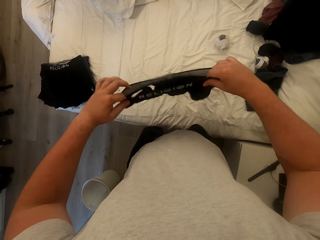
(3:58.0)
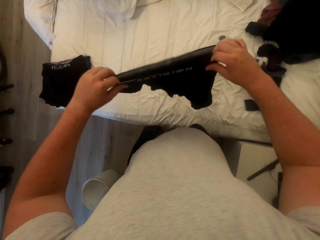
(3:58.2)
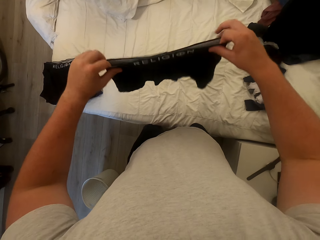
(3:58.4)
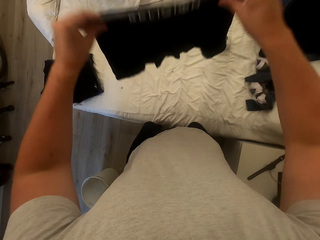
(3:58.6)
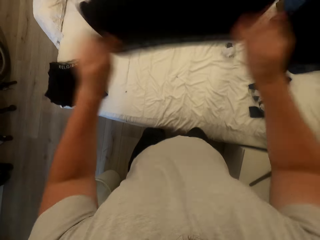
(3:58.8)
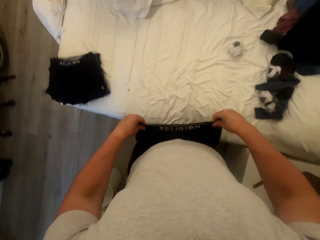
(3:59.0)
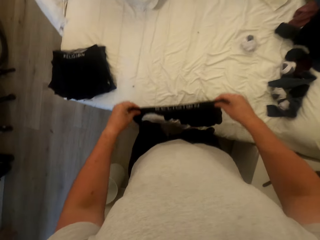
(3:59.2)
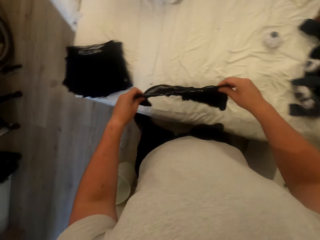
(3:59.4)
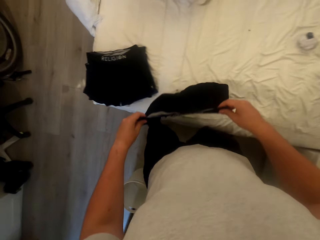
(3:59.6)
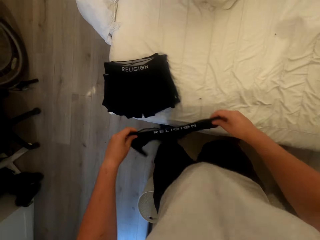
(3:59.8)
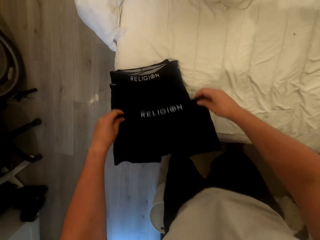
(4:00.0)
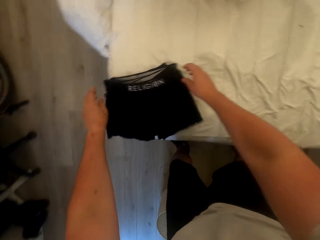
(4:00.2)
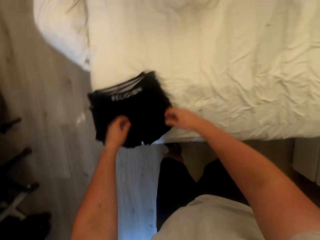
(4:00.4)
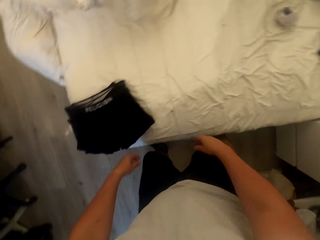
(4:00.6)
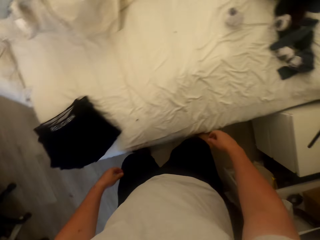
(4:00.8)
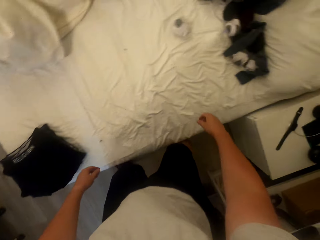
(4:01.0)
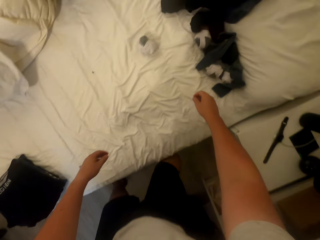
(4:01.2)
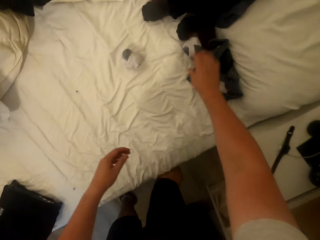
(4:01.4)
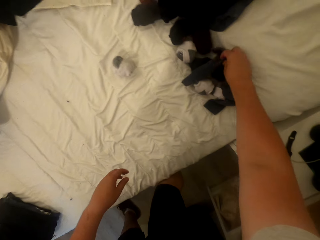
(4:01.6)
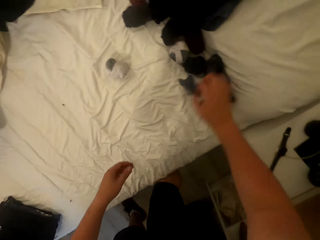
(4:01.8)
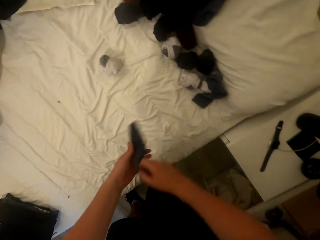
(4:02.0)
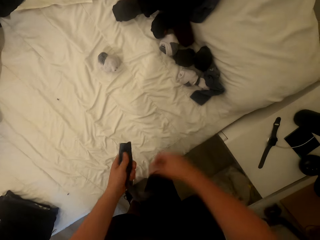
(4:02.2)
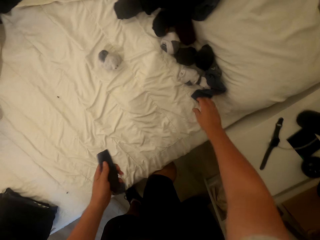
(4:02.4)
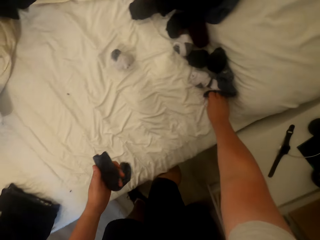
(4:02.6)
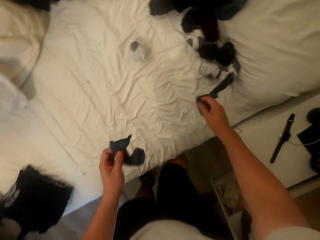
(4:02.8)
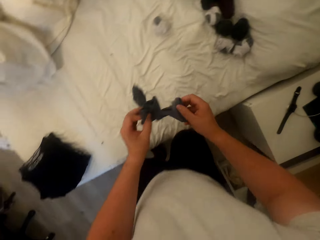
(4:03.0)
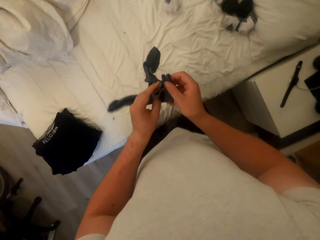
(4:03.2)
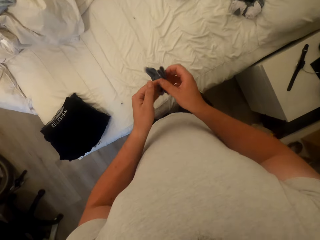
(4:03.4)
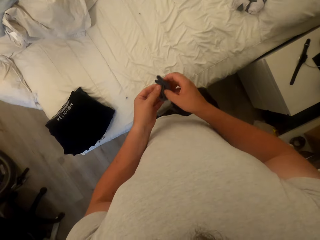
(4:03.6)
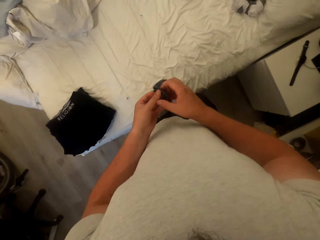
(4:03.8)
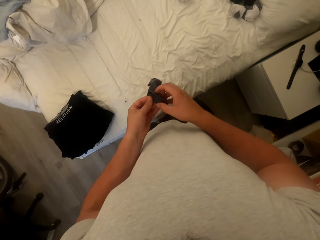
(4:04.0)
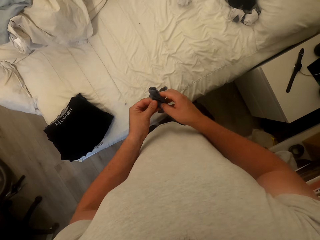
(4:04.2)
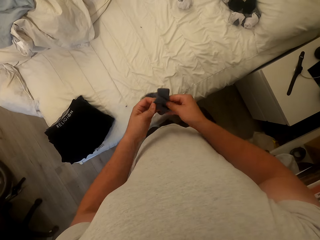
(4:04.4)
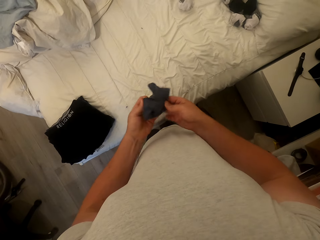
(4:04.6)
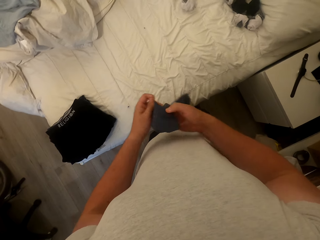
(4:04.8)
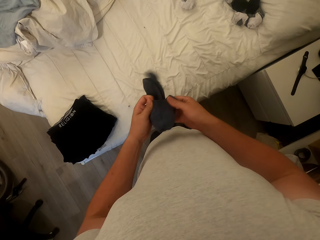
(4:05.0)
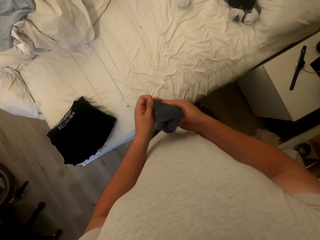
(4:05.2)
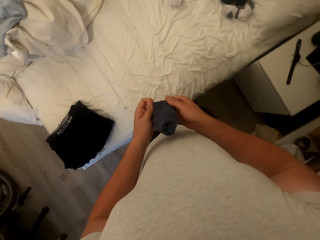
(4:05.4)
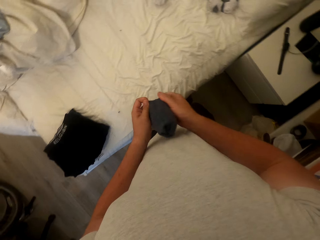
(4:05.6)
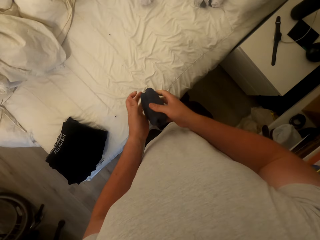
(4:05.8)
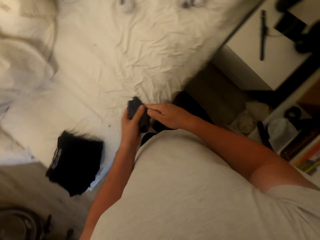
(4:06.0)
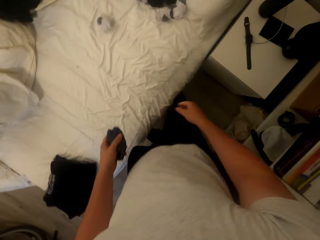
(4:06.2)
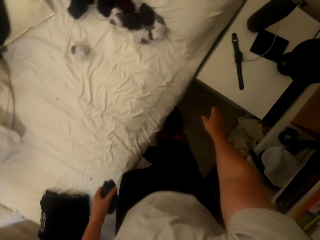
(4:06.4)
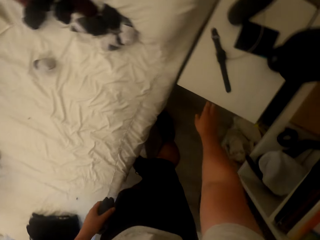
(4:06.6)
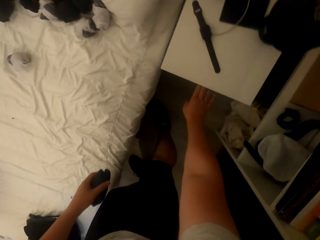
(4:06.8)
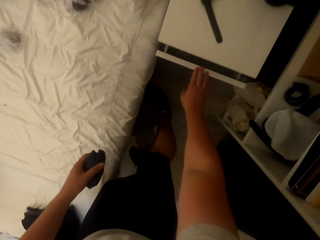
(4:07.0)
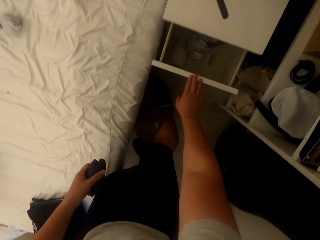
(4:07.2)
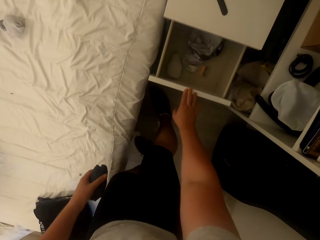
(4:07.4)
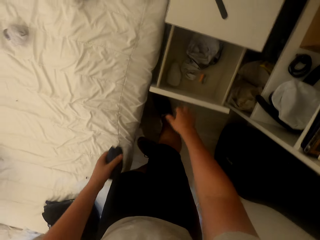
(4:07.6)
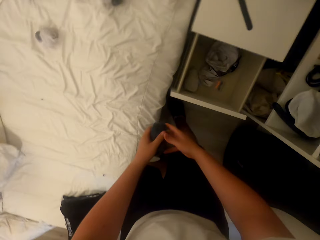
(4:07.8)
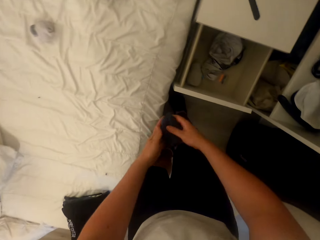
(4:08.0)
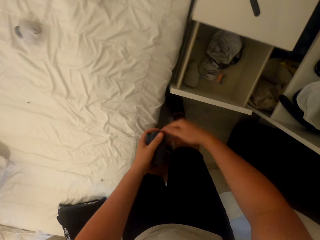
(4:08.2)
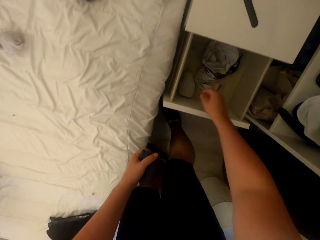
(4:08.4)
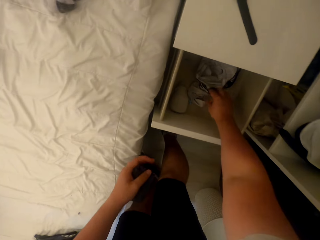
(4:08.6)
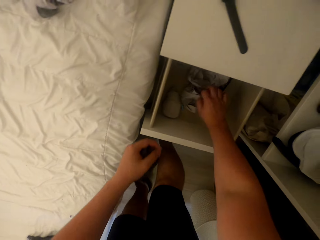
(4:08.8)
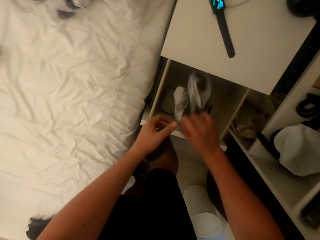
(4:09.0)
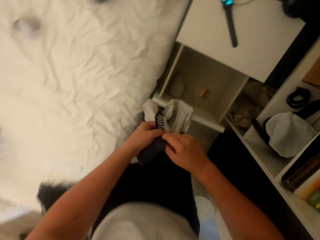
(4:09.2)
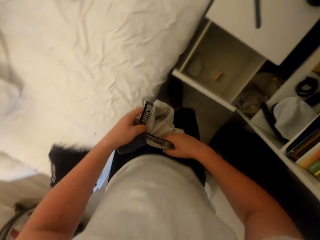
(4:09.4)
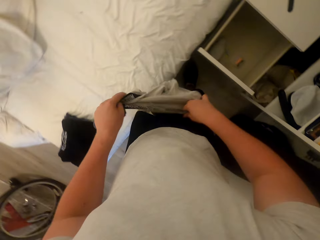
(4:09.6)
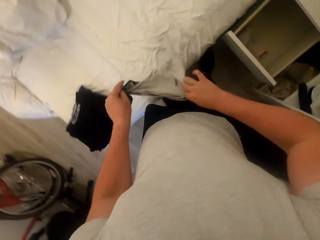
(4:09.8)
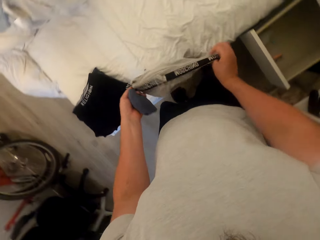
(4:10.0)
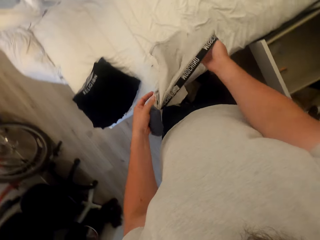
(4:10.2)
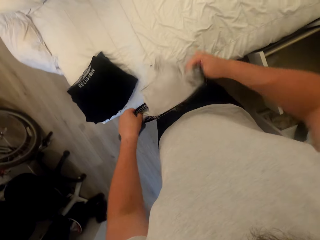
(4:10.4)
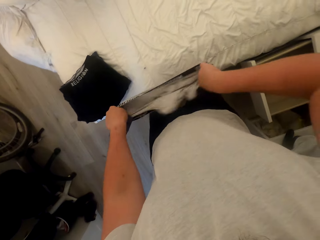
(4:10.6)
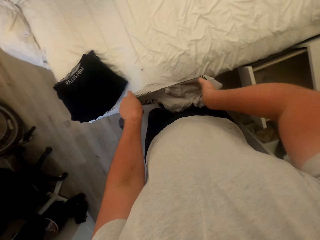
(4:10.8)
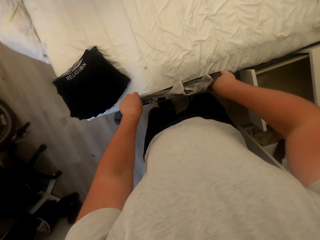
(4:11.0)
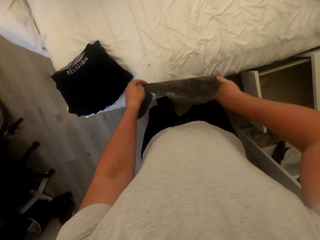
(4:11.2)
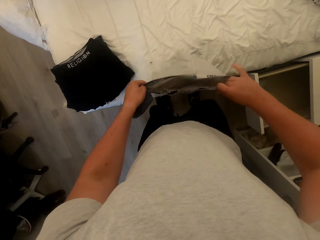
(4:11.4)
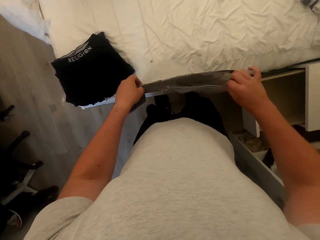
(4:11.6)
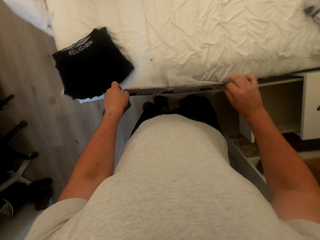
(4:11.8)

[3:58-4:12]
The camera wearer drops the boxer on the bed. They pick up the stockings from the bed and fold the stockings together. They pull the drawer. They pick up a boxer short from the drawer and turn the boxer short inside out.

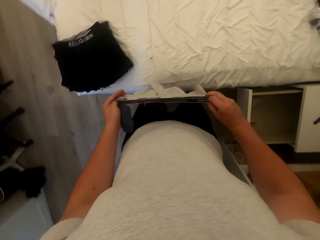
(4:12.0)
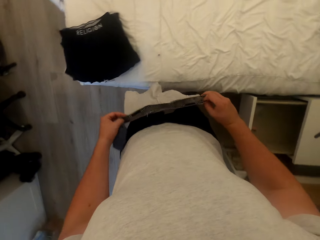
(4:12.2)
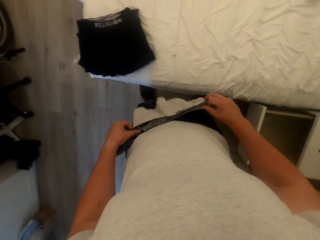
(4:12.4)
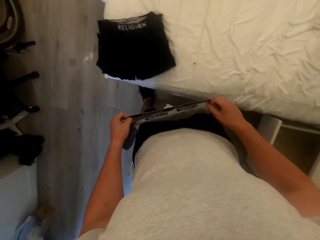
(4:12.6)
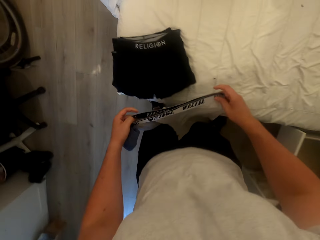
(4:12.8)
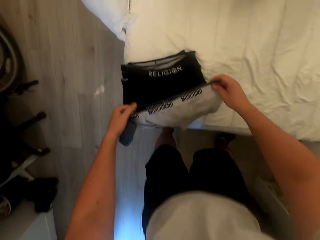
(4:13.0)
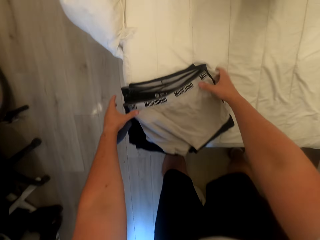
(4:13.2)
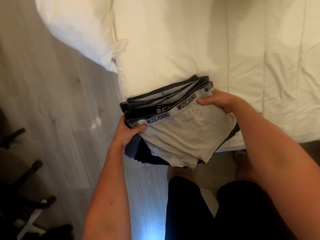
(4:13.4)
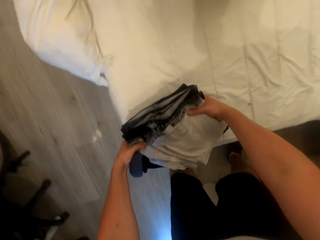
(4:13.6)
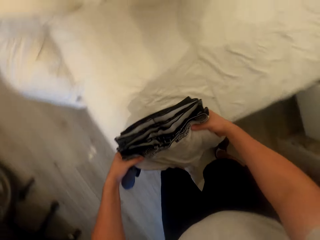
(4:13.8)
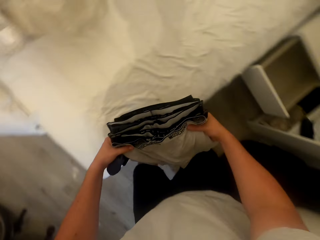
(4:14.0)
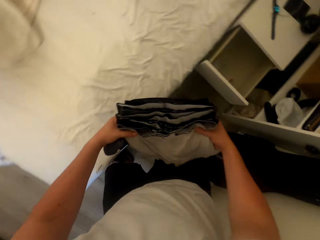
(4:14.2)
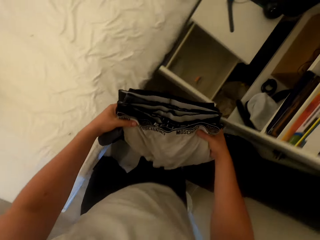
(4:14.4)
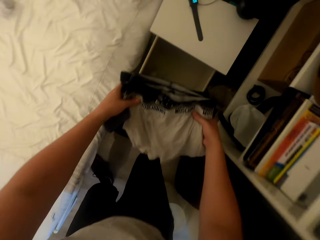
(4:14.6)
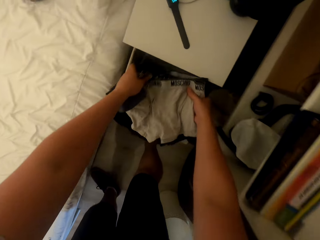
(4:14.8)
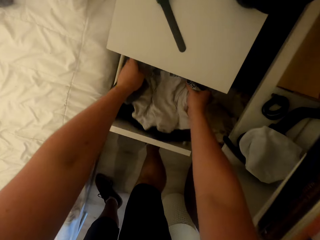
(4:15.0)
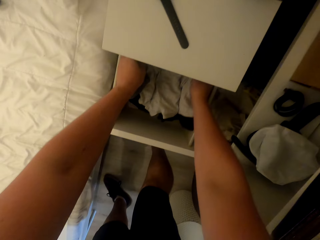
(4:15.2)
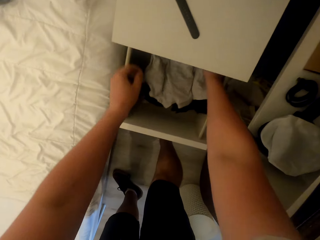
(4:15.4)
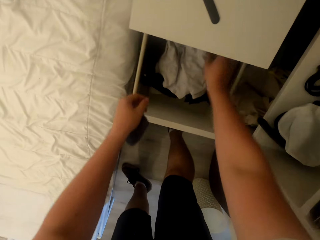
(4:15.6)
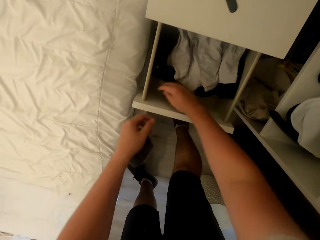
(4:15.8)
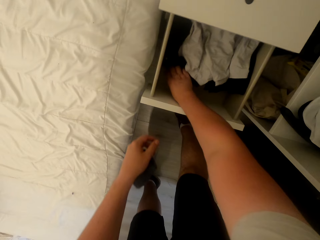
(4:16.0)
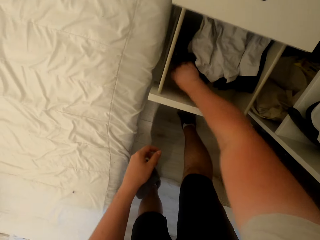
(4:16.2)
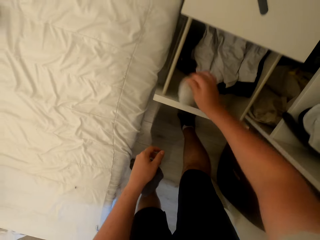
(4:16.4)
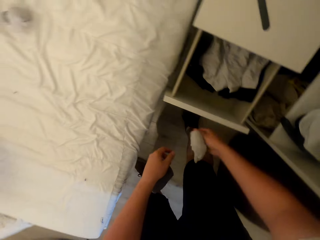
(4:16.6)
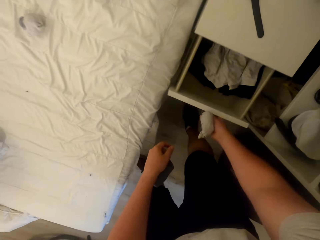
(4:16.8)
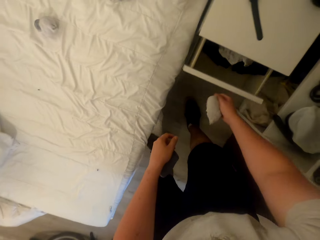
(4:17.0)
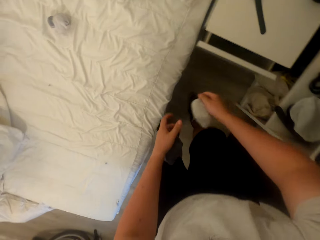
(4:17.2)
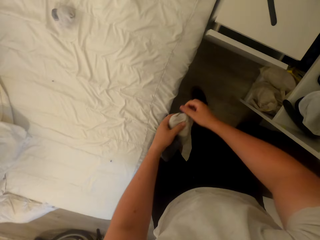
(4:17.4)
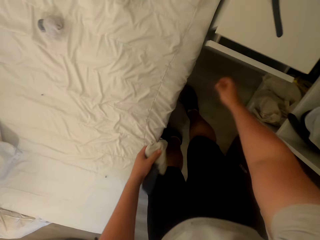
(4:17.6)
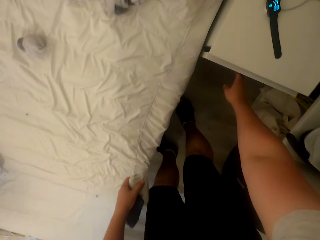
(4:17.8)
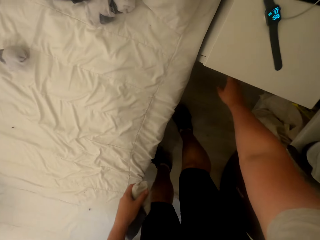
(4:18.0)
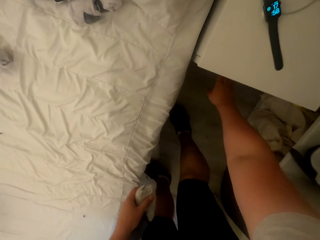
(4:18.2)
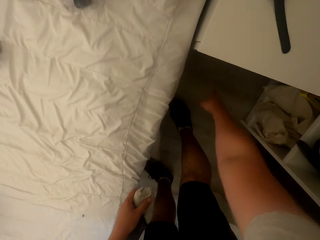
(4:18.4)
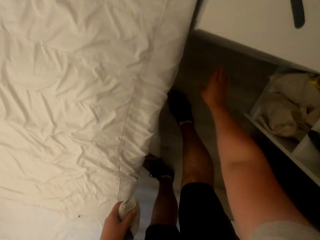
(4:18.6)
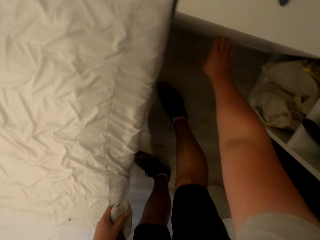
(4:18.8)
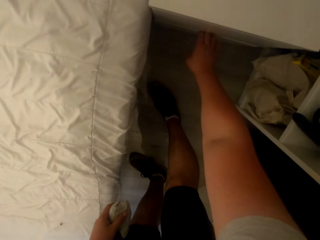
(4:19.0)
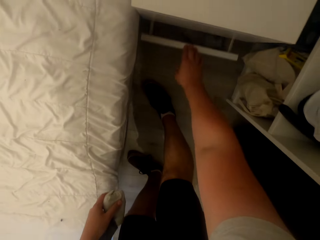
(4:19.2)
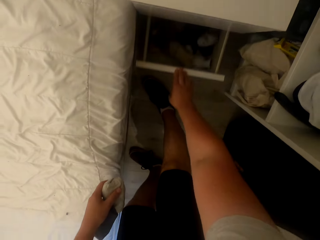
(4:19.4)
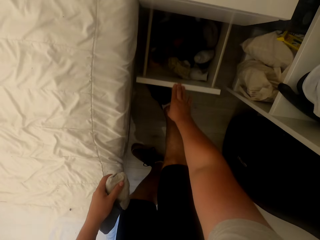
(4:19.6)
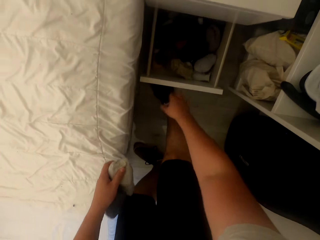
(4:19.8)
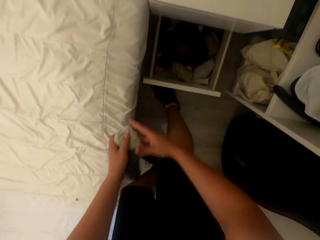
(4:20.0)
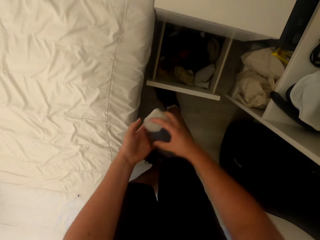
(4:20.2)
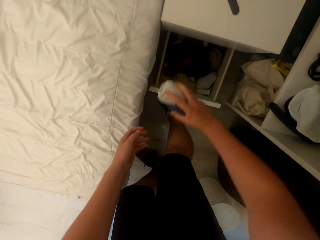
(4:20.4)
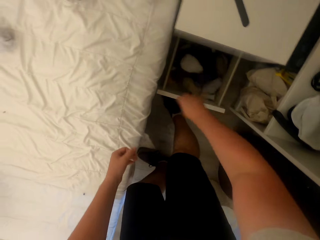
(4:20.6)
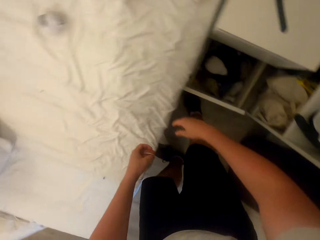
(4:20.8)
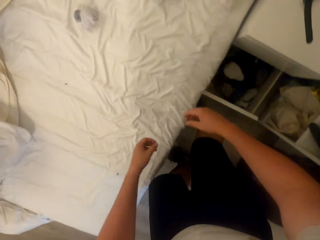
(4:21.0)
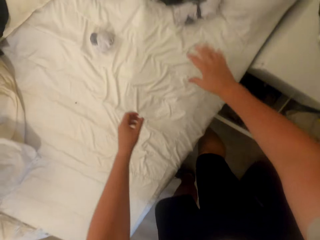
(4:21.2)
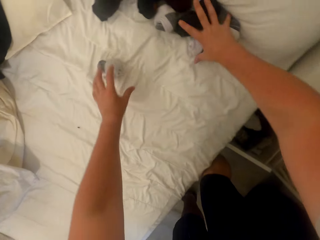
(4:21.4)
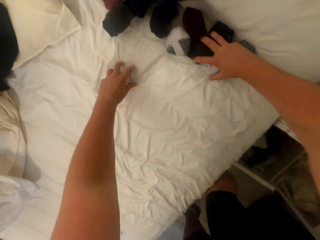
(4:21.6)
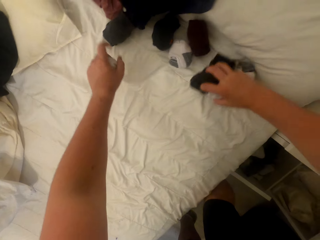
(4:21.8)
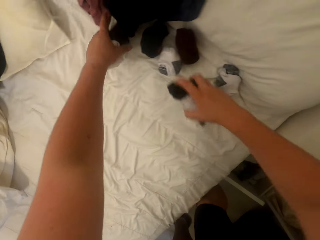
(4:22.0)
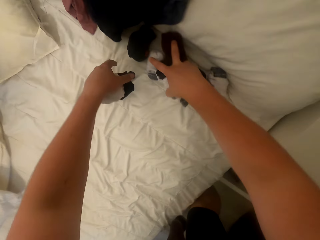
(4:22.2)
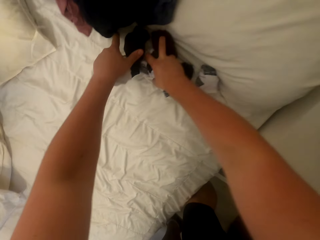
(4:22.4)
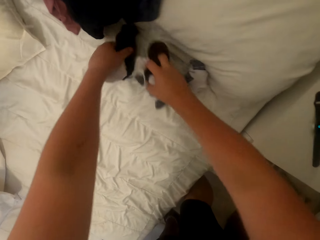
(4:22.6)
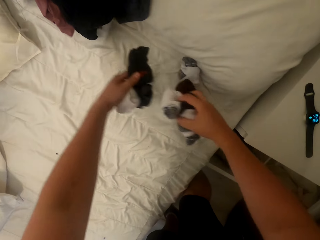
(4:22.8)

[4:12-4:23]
The camera wearer drops the boxer on the bed. They lift the boxer from the bed and put the boxer shorts in the drawer. They pick up a pair of socks from the drawer and close the drawer. They pull the second drawer and drop the socks in the drawer. They pick up the stockings from the bed.
